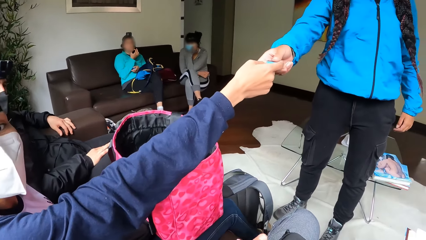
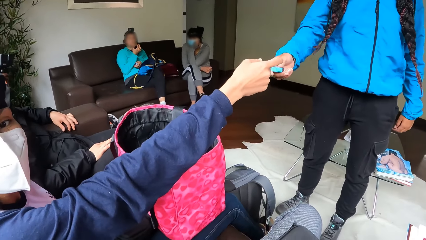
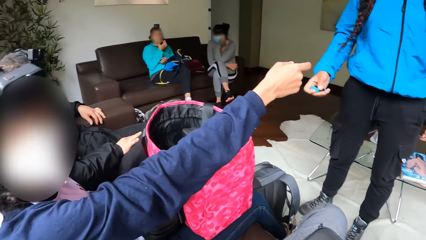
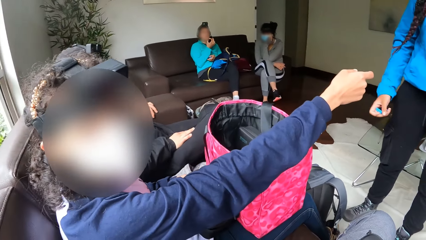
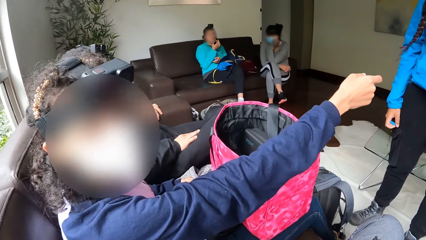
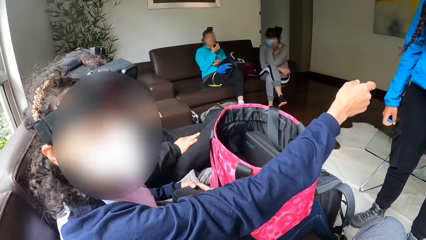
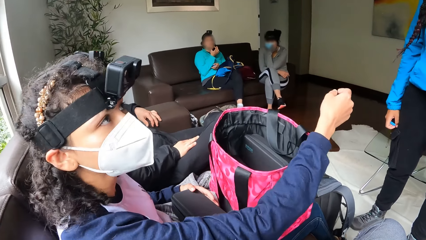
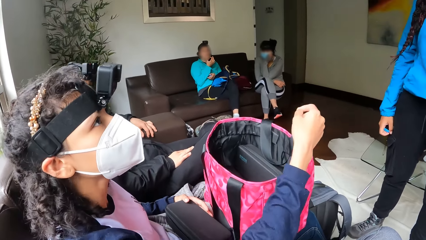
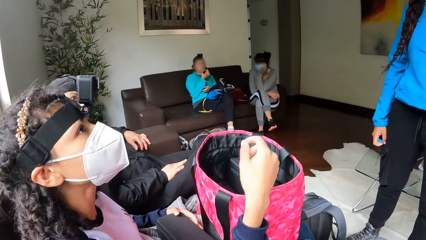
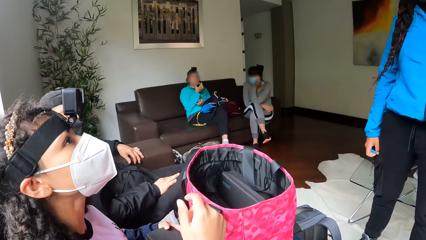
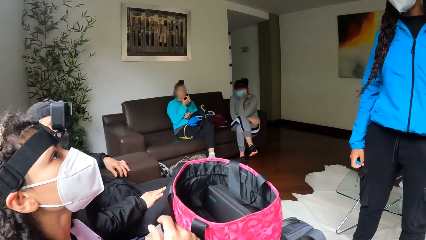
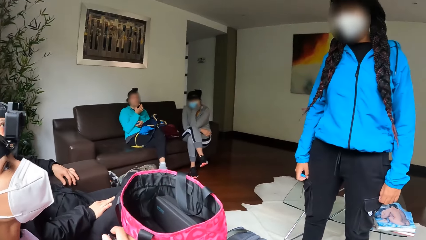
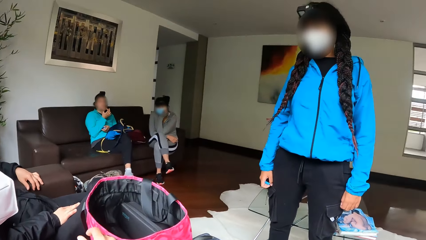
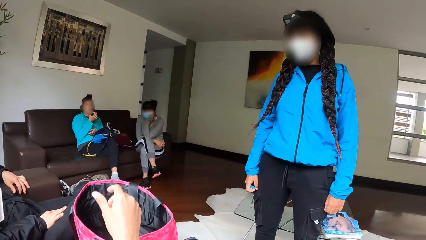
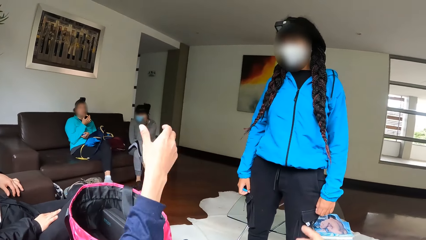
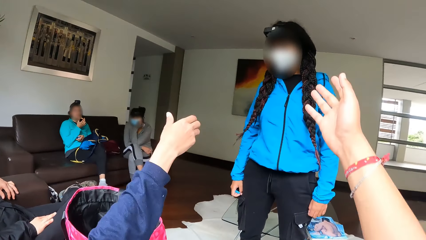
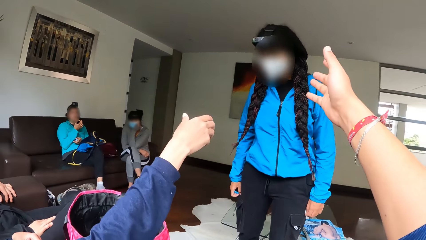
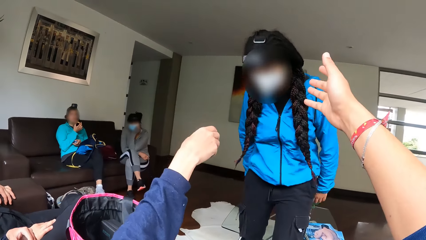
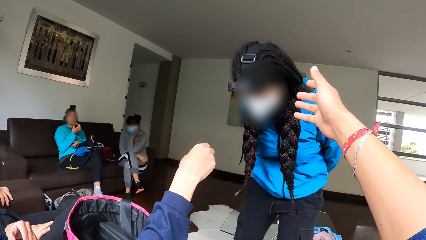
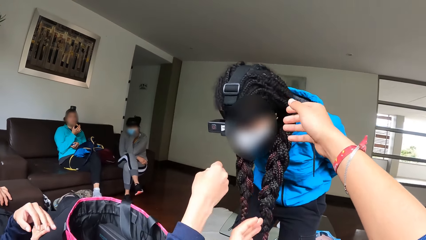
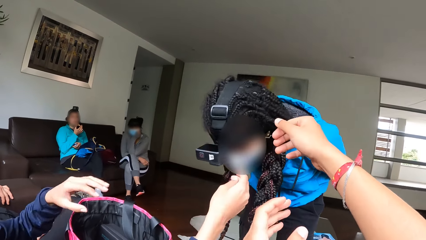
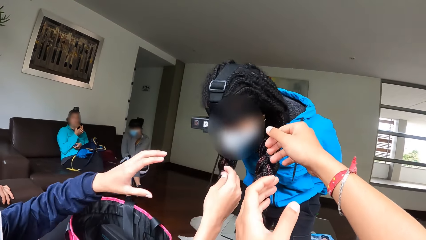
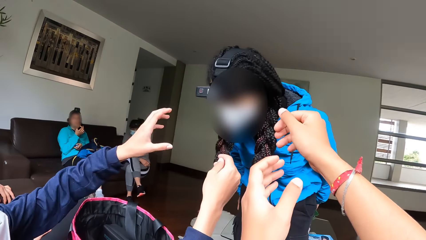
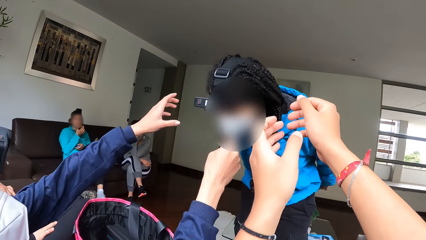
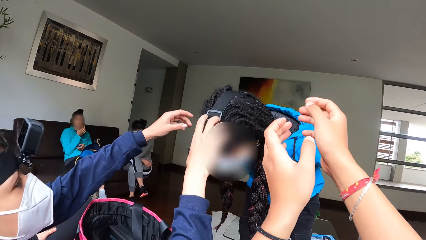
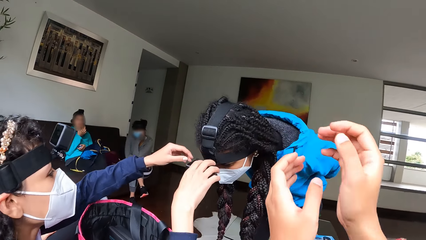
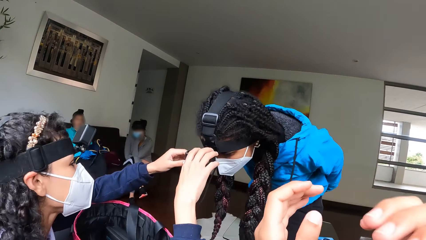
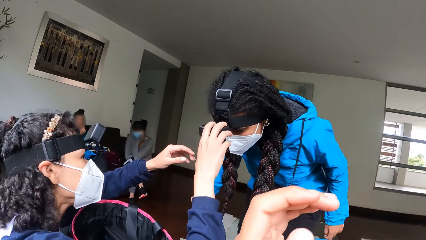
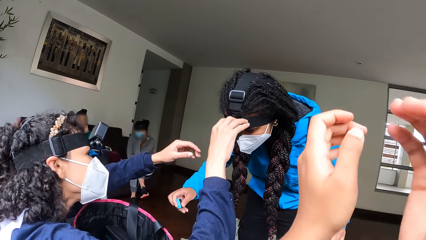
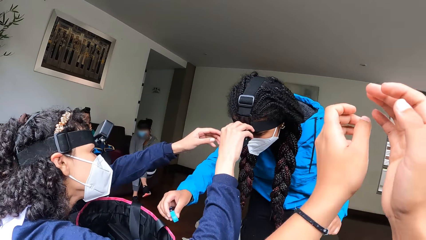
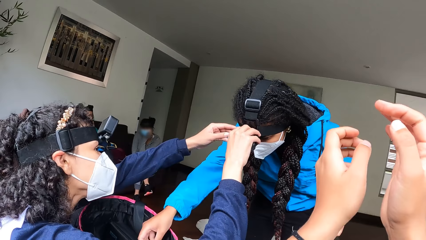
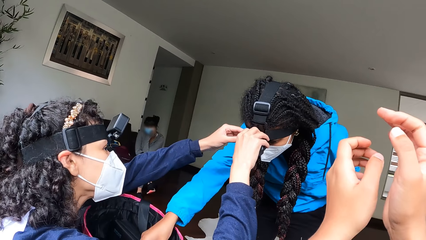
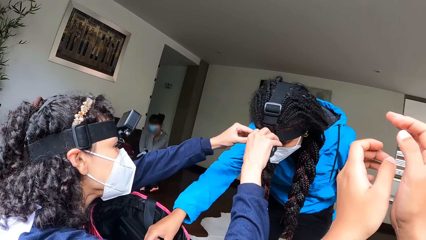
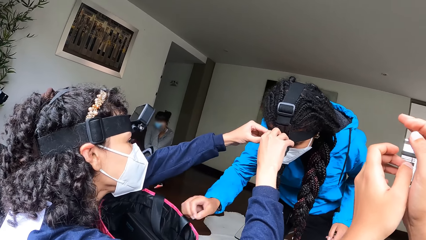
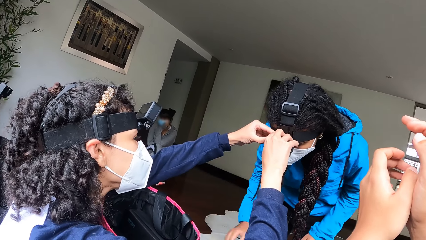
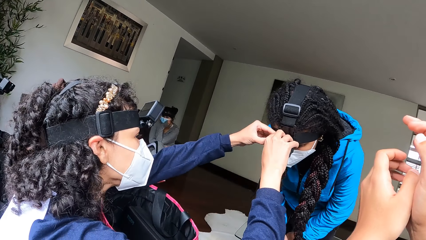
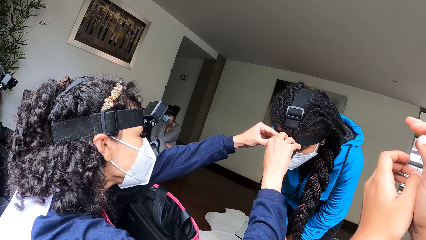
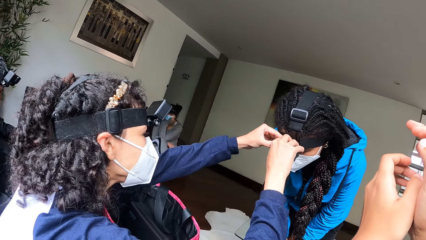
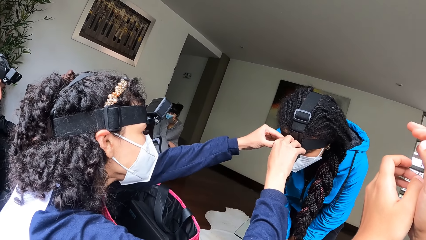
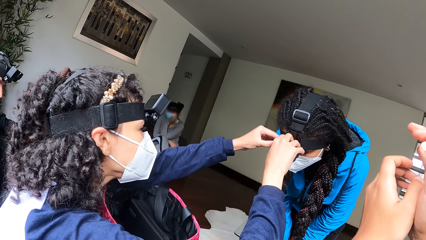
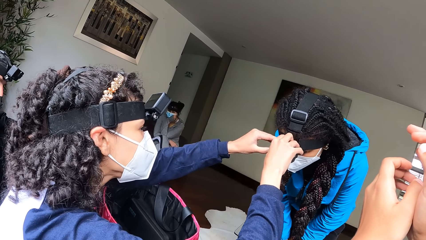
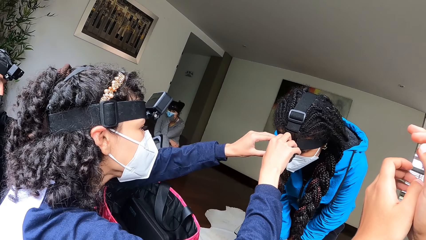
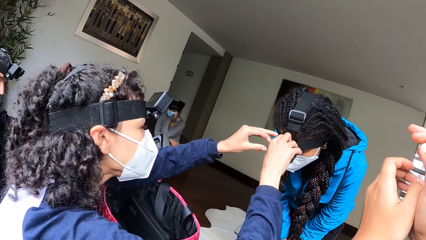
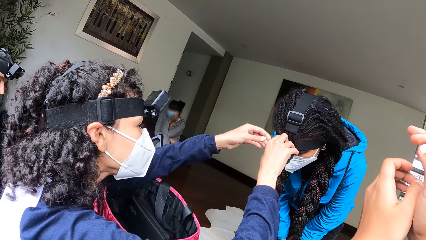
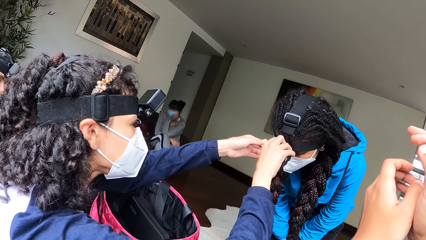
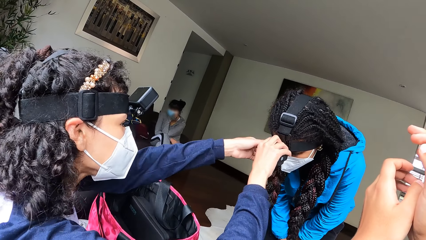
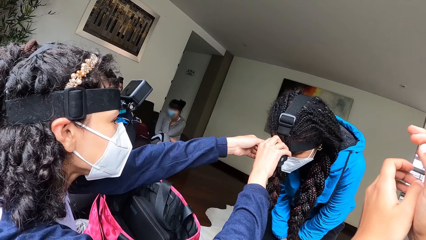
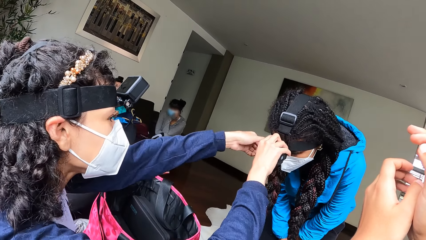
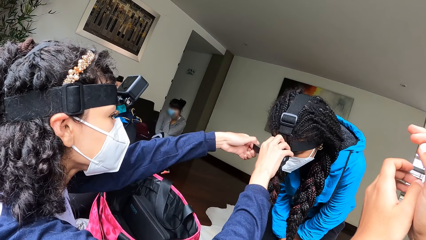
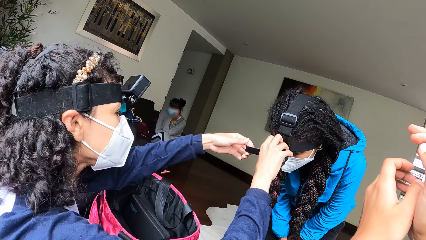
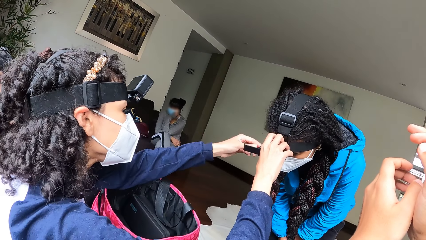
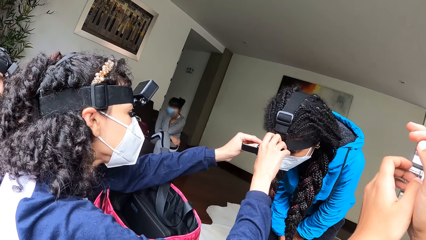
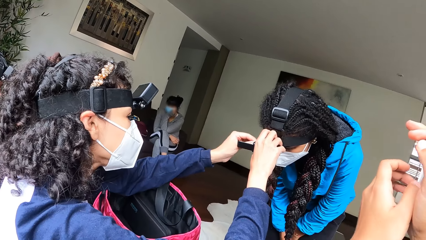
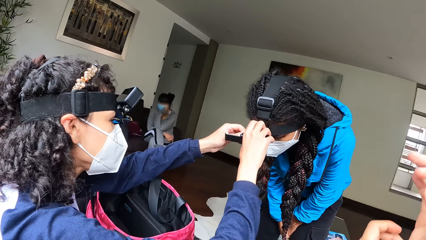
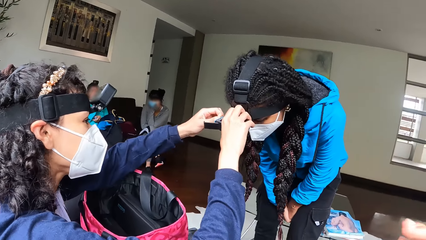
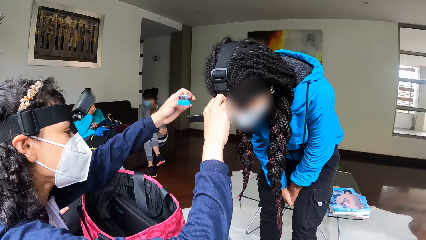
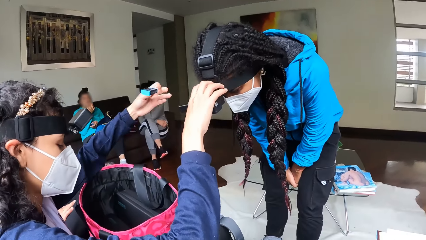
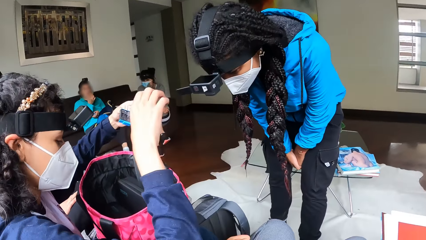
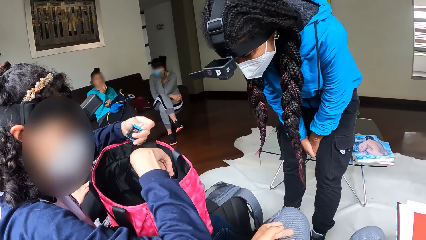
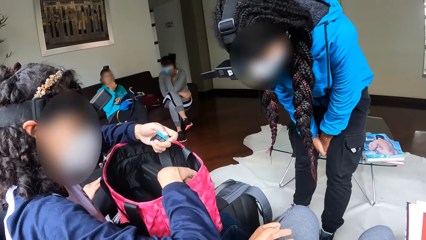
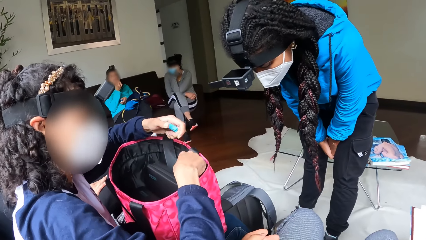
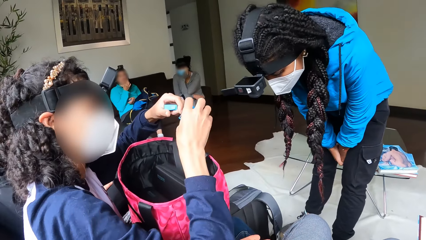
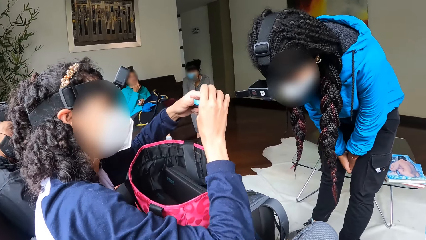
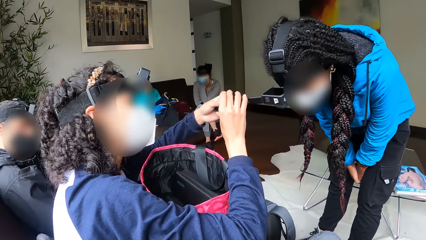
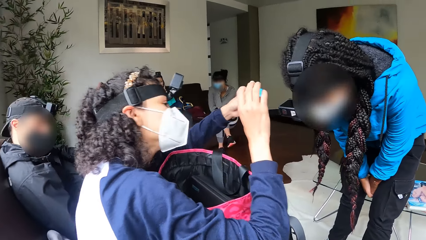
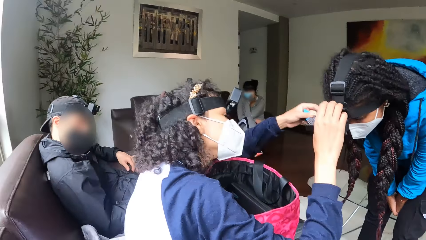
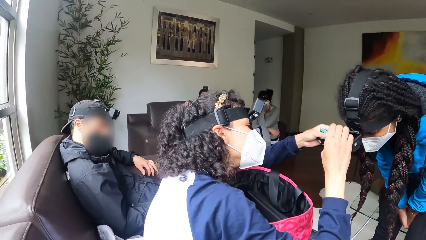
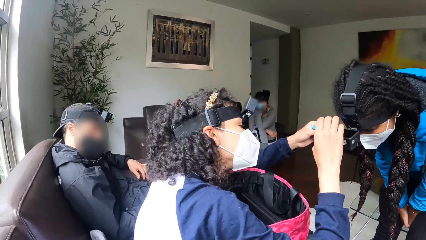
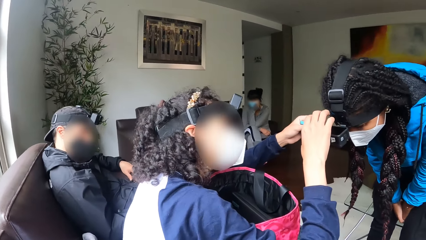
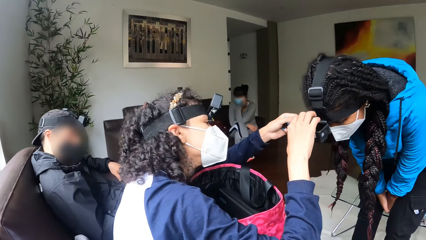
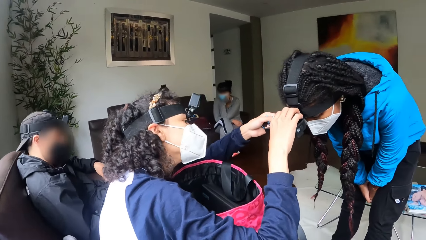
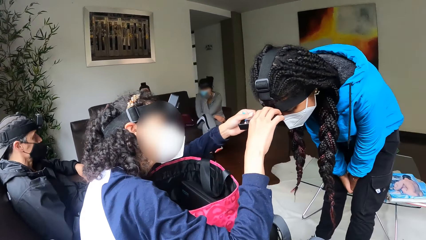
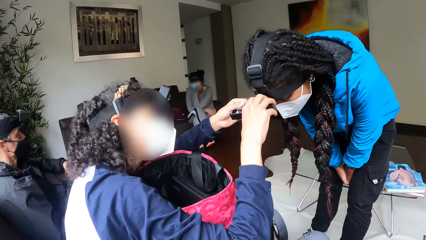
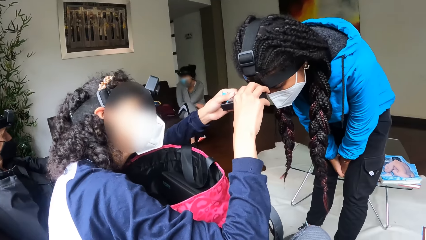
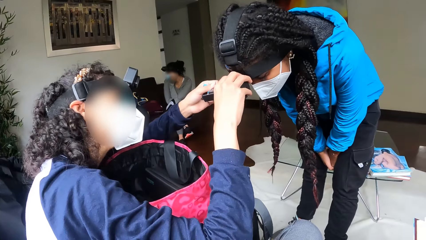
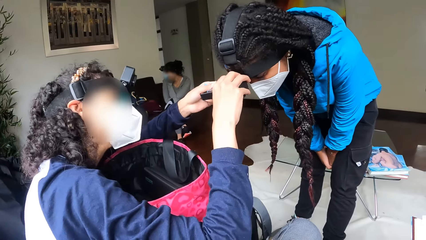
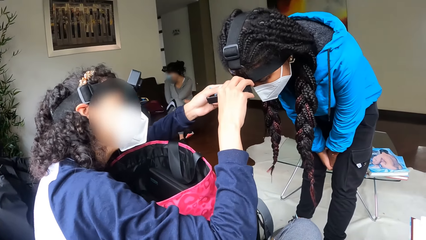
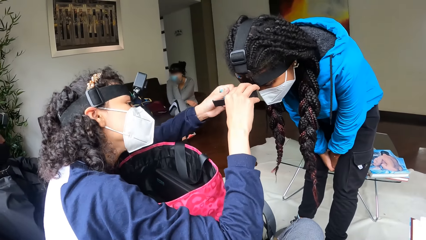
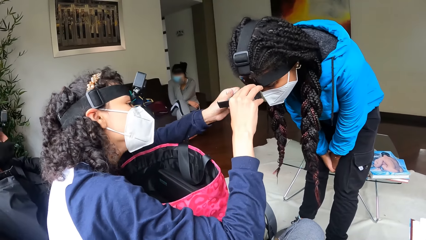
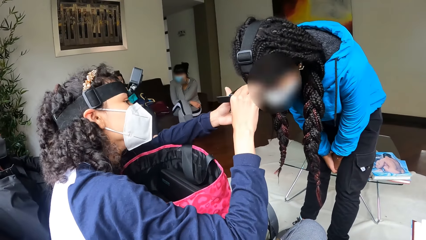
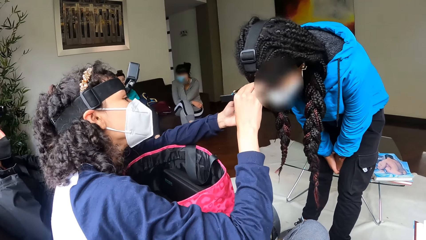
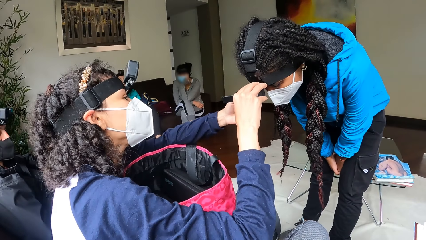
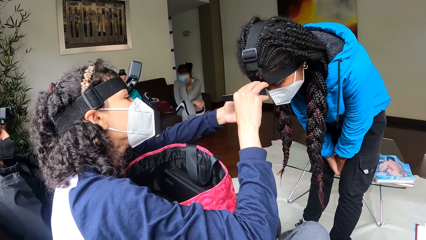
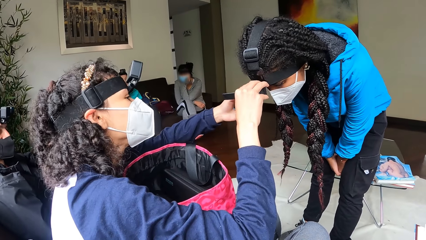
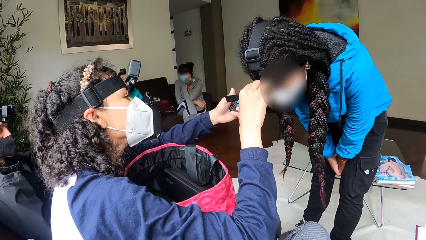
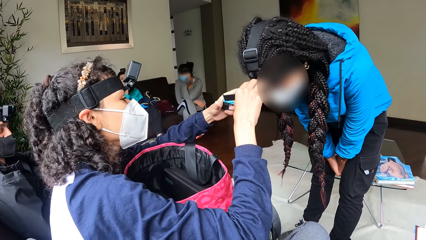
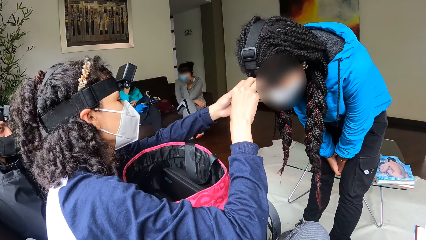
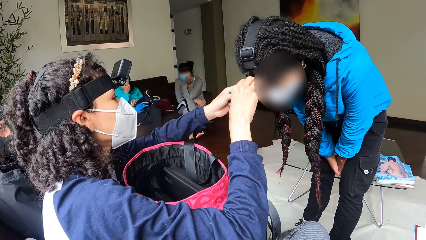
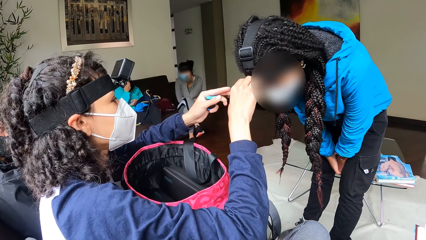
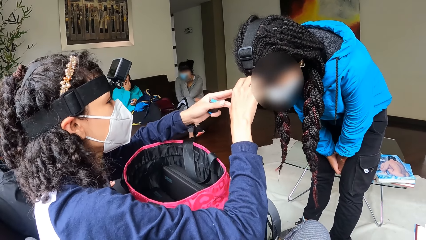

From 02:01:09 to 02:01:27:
A lady interacts with the camera wearer. The camera wearer points at another lady. The other lady bends towards the camera wearer. The first lady adjusts the camera of the other lady. The camera wearer looks around a room. The first lady removes a battery from the camera of the other lady. She picks a battery from a bag. She puts the battery in the camera of the other lady. She adjusts the camera.
